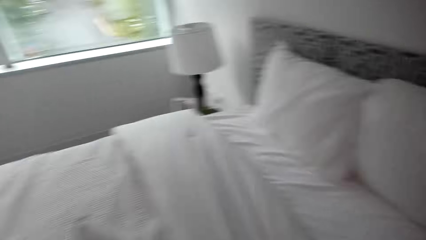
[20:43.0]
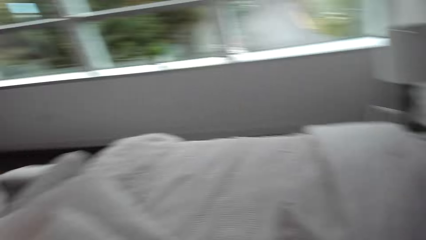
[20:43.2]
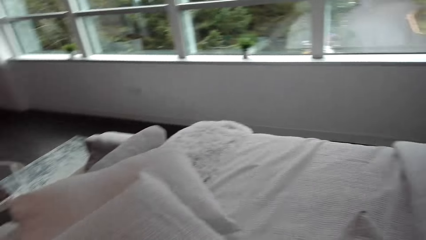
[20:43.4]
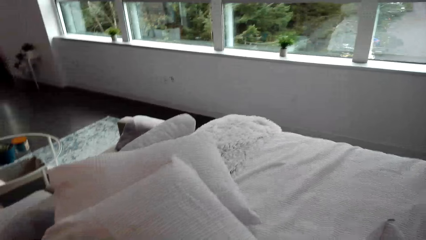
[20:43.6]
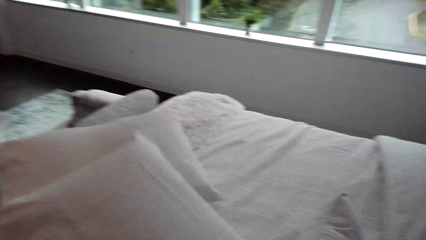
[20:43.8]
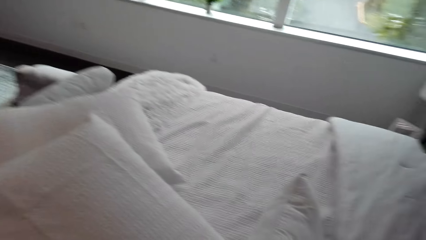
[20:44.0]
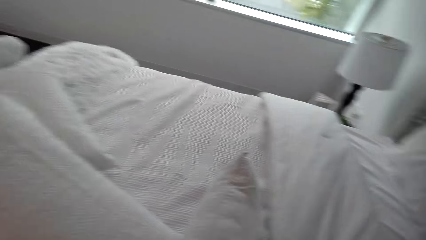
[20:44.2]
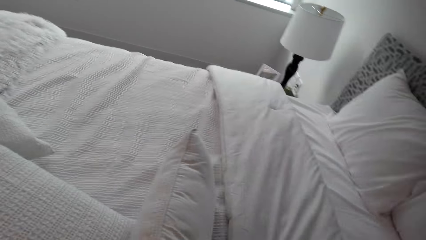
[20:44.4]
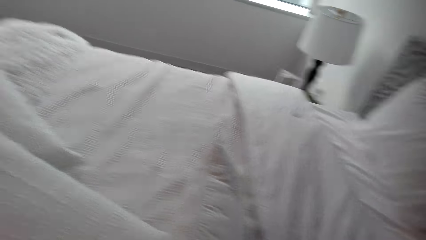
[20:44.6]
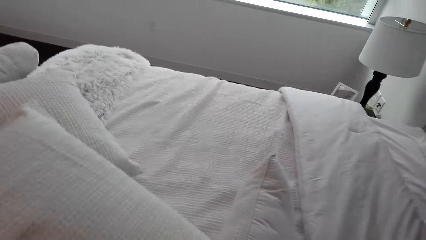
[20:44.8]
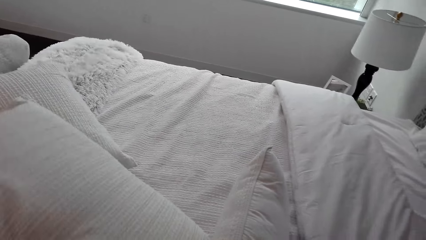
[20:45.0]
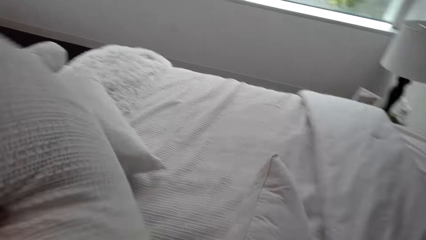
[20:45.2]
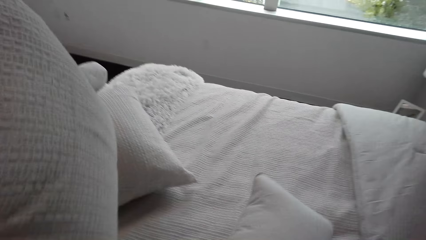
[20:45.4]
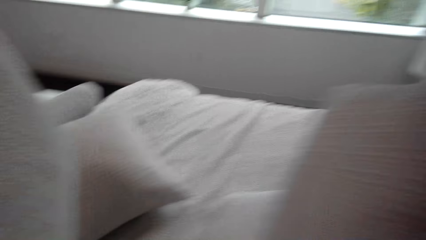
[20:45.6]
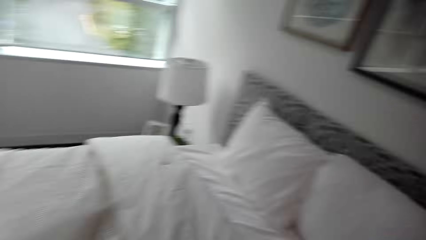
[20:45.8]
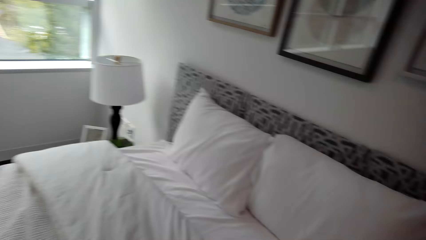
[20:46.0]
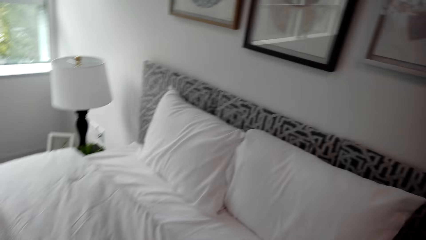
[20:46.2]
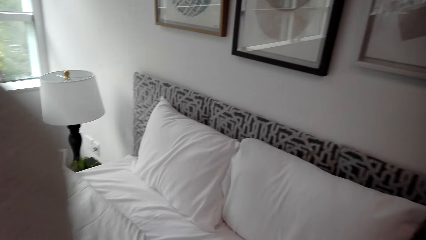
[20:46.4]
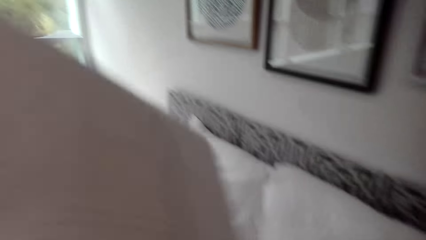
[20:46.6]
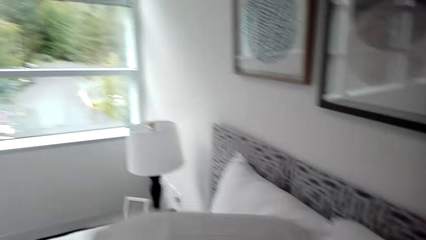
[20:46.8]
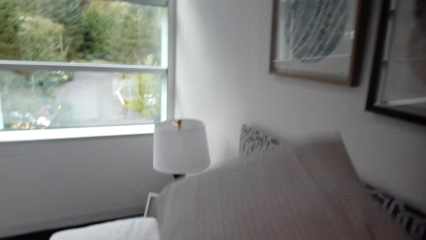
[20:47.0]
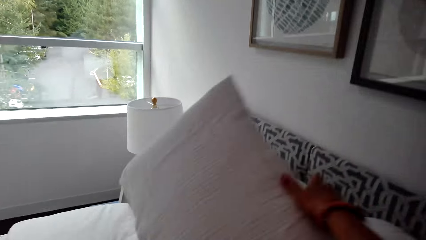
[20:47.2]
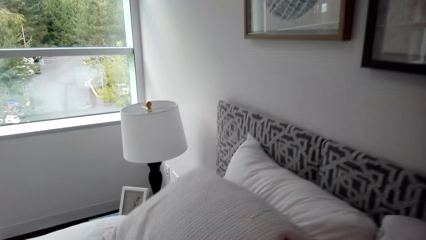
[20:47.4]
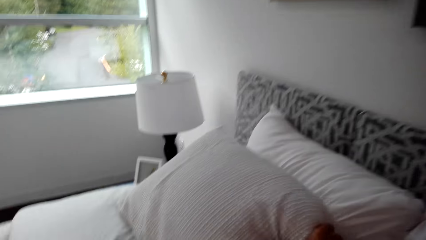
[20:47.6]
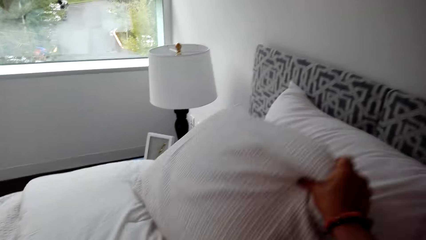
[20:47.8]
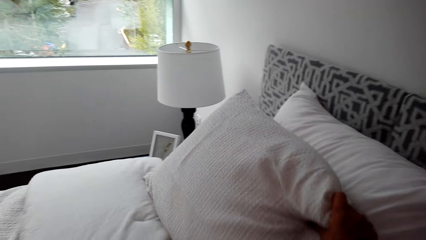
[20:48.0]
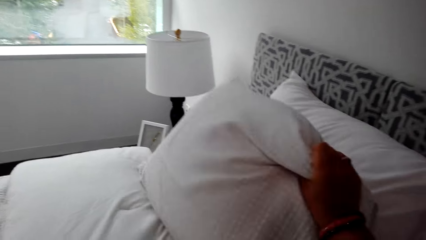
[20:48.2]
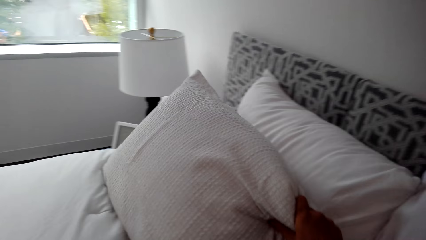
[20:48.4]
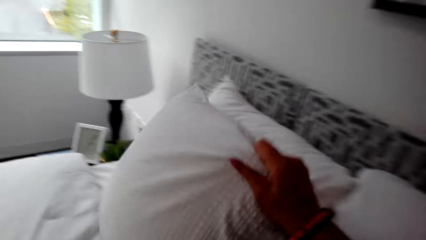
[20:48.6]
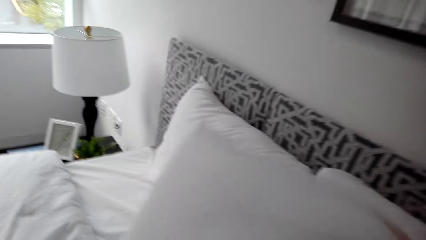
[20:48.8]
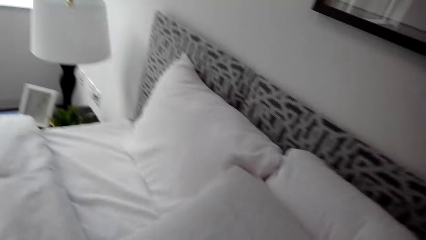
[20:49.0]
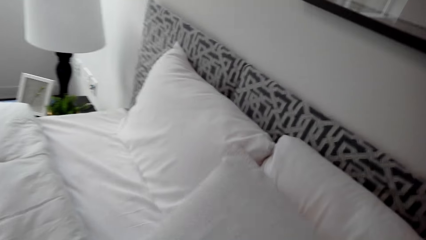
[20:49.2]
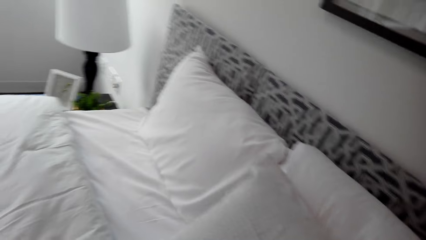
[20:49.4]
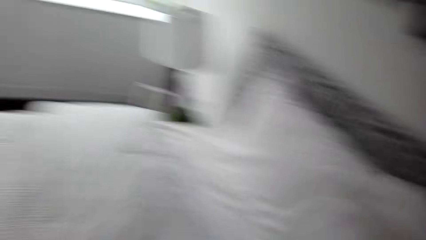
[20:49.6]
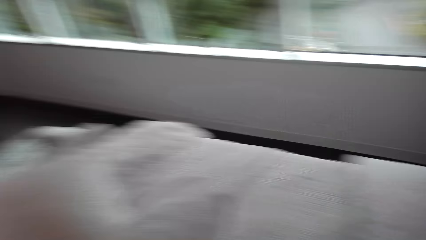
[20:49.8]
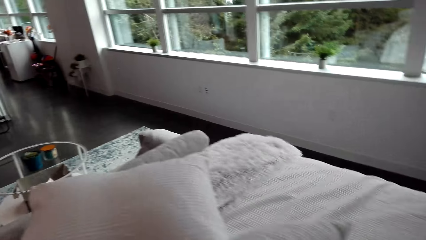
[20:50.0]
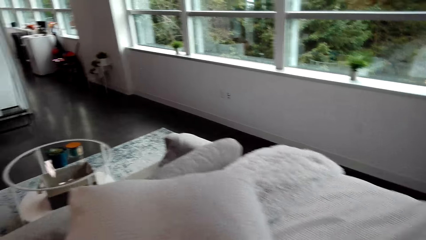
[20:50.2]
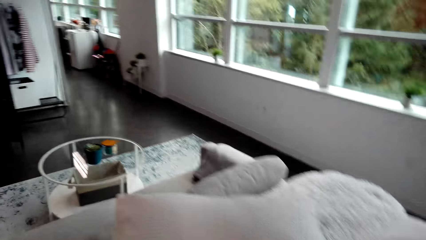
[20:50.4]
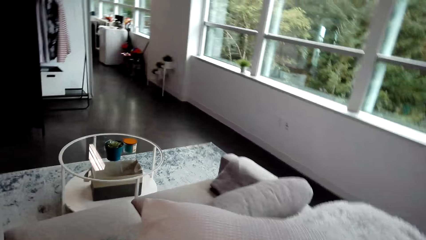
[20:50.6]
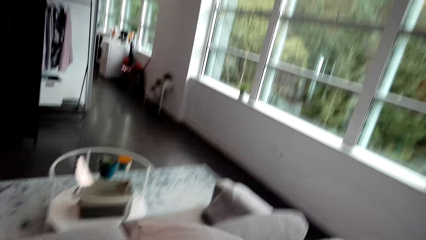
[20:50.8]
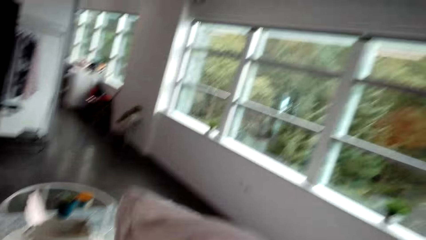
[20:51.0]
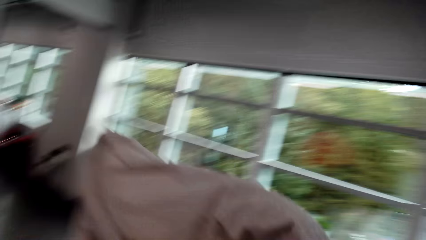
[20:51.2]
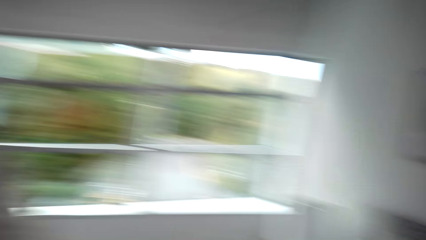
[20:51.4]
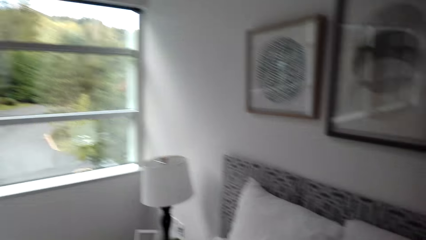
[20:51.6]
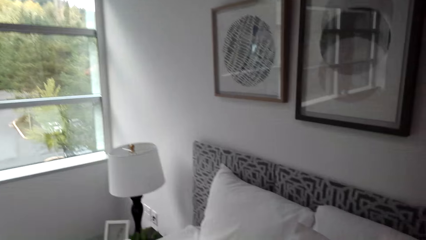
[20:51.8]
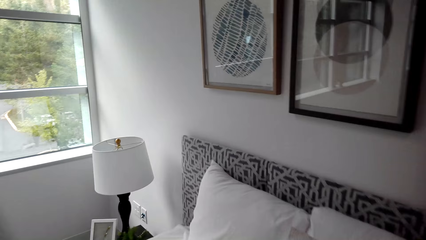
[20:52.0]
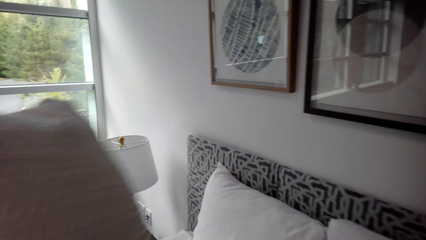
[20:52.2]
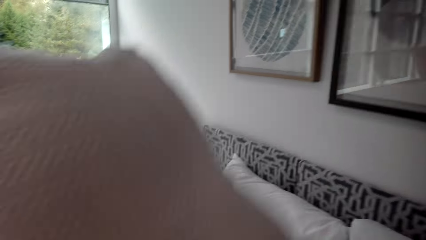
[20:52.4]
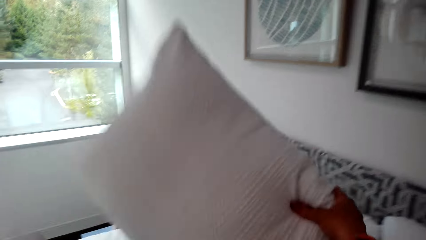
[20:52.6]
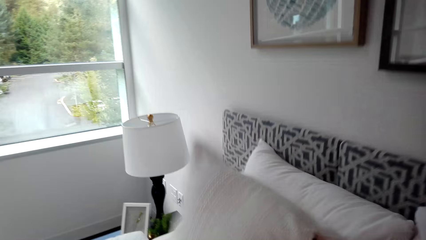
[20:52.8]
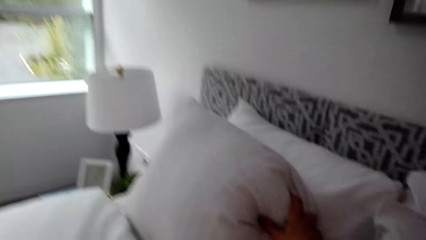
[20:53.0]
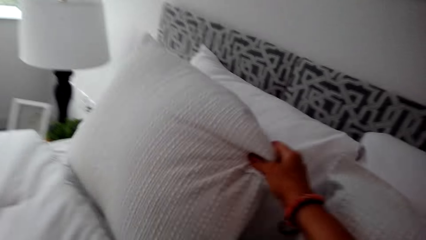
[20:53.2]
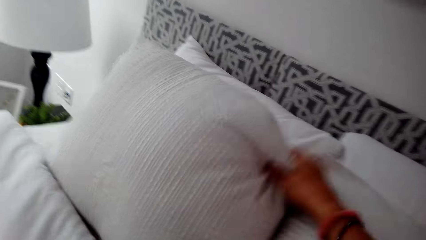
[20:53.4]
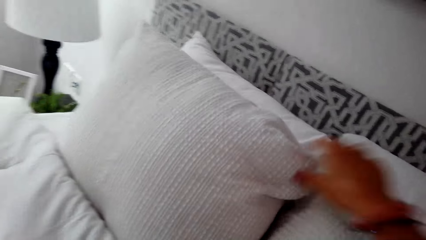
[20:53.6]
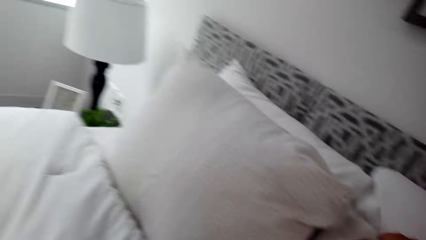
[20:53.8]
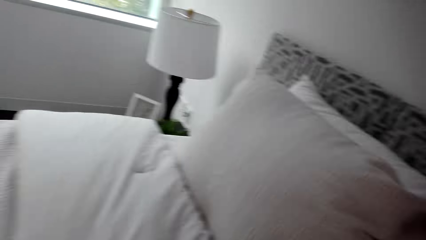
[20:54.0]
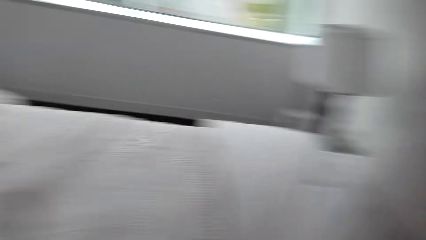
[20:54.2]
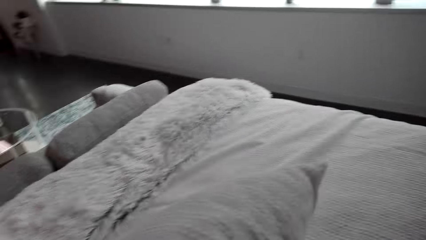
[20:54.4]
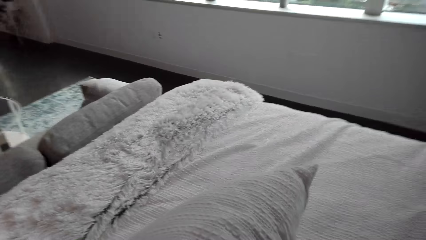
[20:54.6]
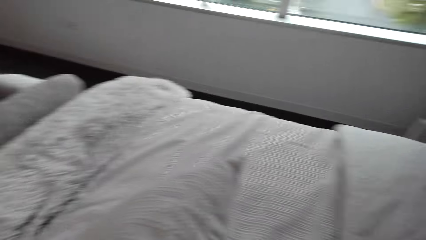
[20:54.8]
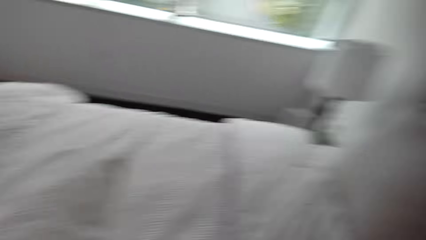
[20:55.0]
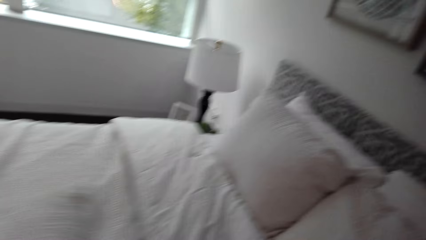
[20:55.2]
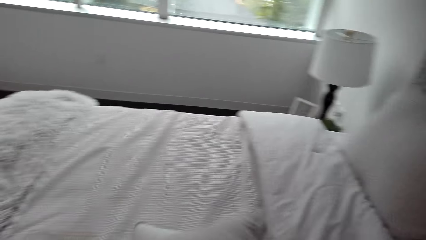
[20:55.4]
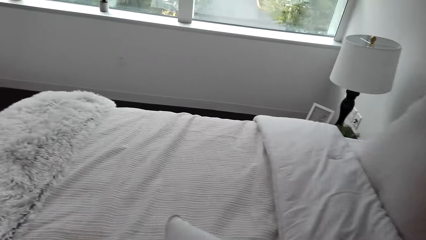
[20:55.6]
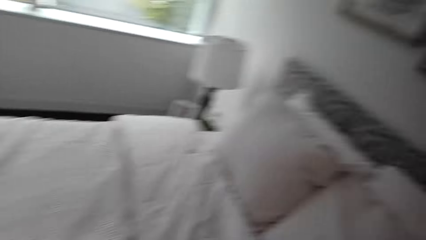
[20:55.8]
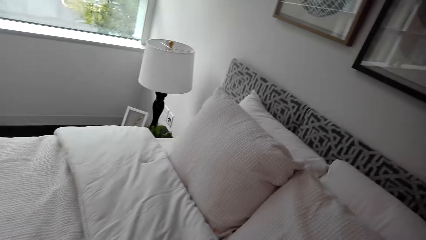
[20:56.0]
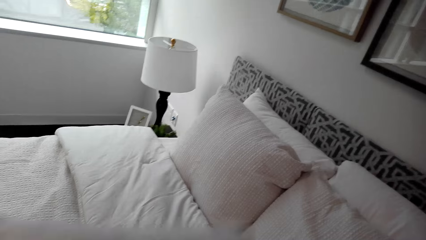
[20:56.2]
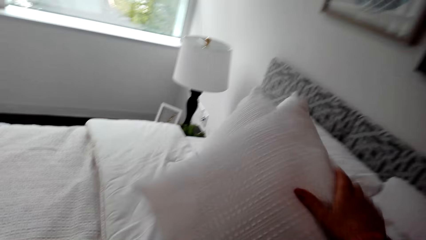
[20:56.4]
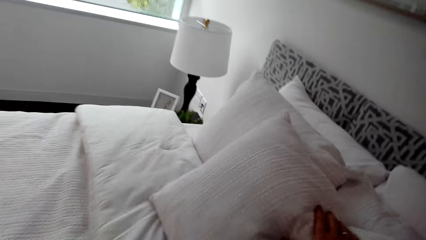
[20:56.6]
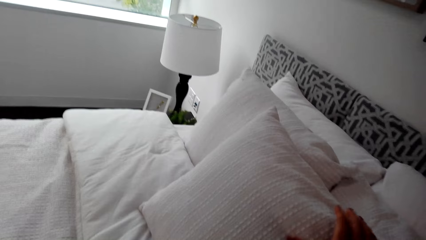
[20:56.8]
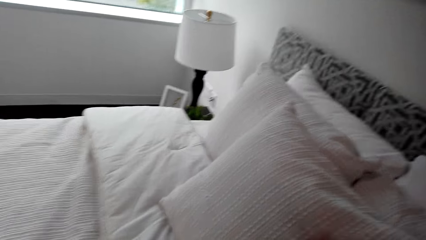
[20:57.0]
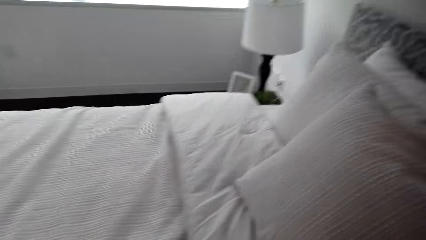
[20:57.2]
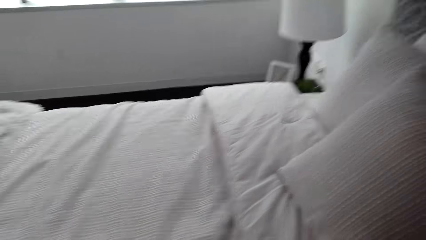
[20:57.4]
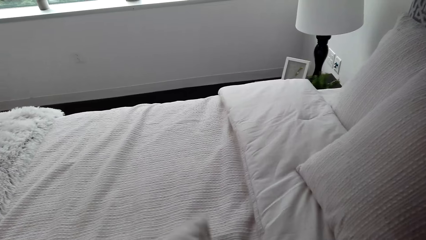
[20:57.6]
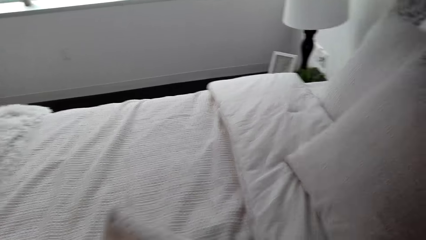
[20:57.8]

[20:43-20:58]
The camera wearer arranges the pillows on the bed. They look at the bed.
